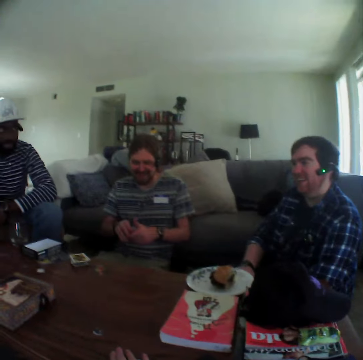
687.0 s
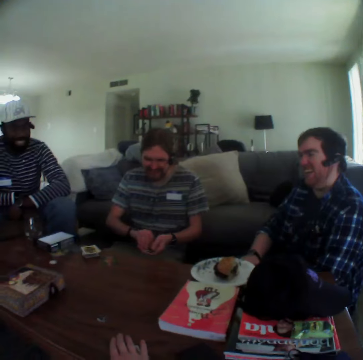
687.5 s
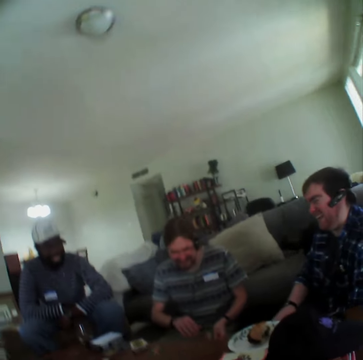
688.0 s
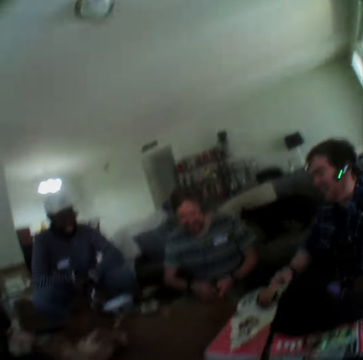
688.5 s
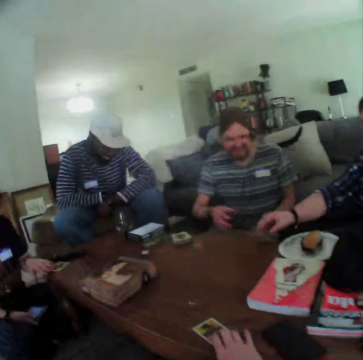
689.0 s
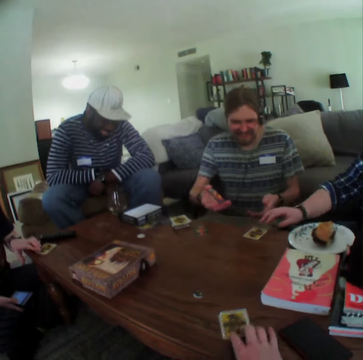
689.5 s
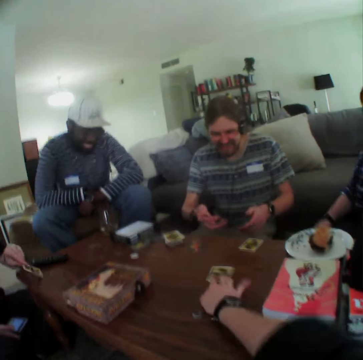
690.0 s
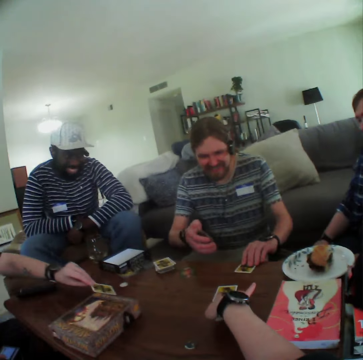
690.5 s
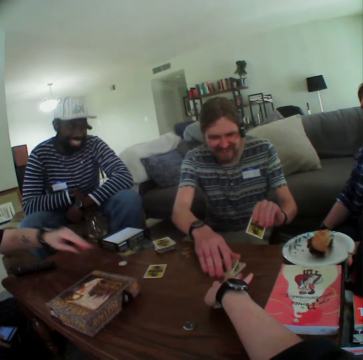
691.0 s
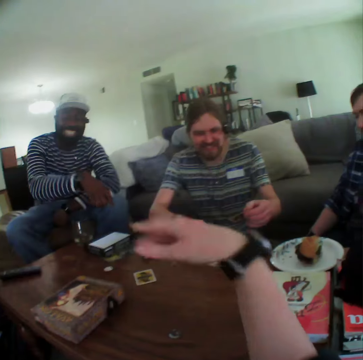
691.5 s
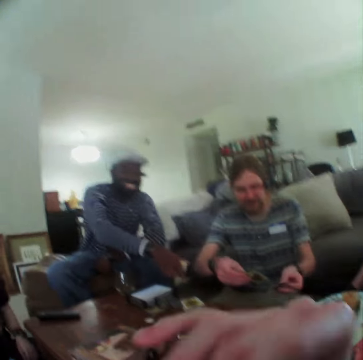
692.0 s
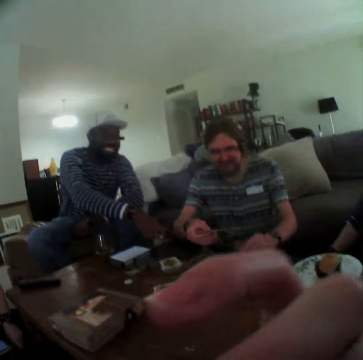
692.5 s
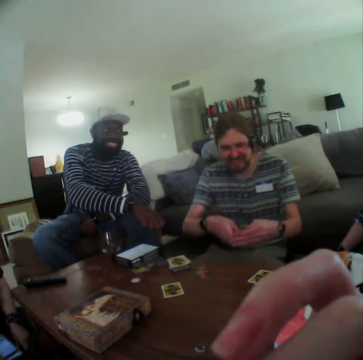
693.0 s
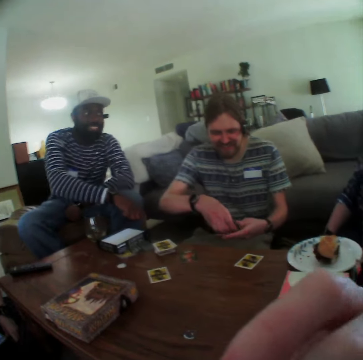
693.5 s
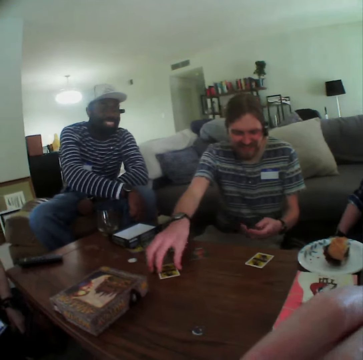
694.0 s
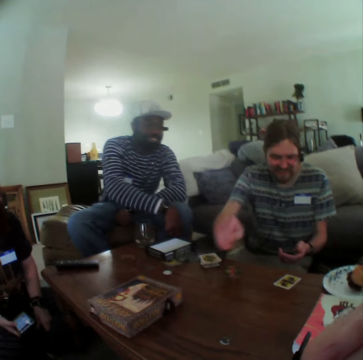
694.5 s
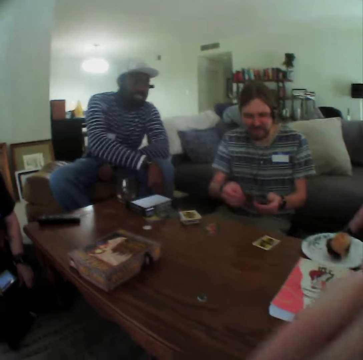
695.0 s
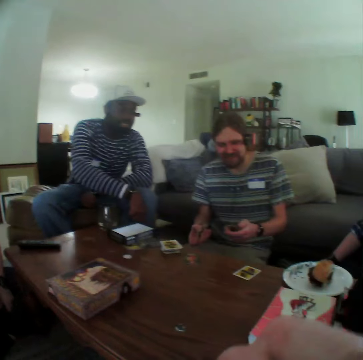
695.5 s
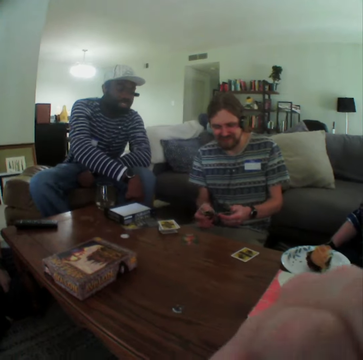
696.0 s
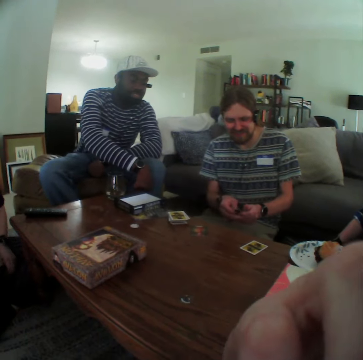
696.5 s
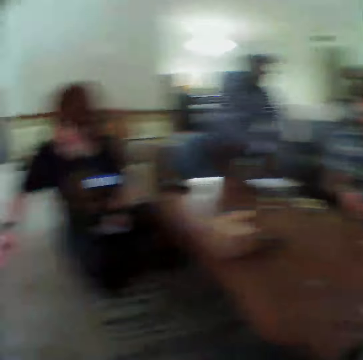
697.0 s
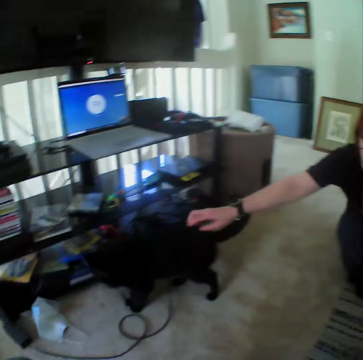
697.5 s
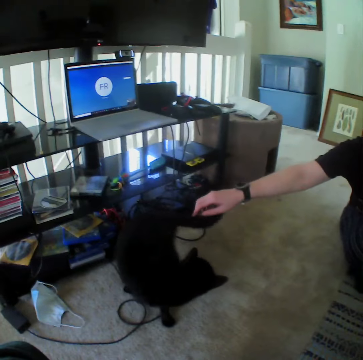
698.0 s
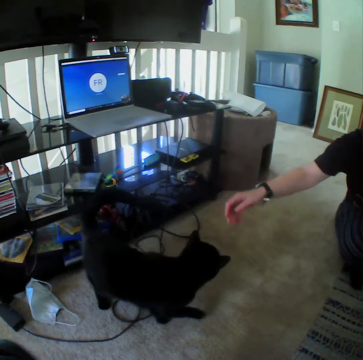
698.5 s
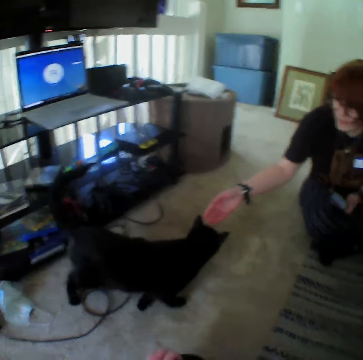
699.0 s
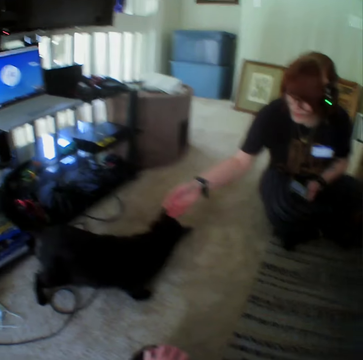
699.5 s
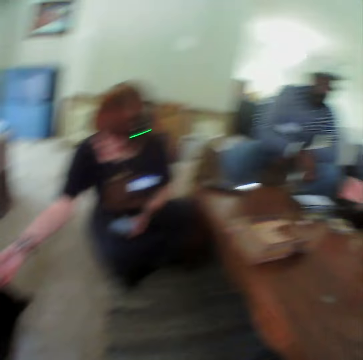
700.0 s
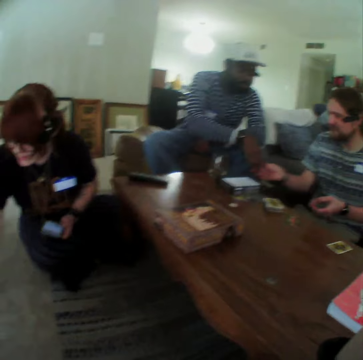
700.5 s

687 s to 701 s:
A man puts a card on the table. The camera wearer pushes the card on the table towards another man. A third man picks up a card. A woman puts a card on the table. The camera wearer moves his hand towards his face. A fourth man moves his hand. The third man picks up a card. The woman touches the cat.

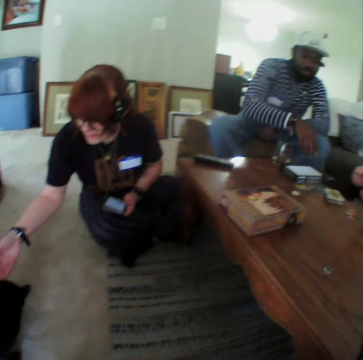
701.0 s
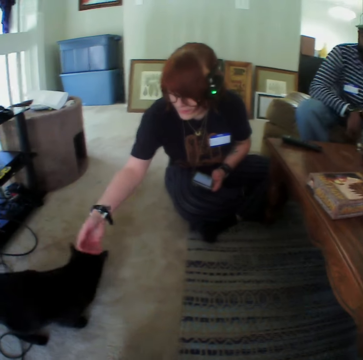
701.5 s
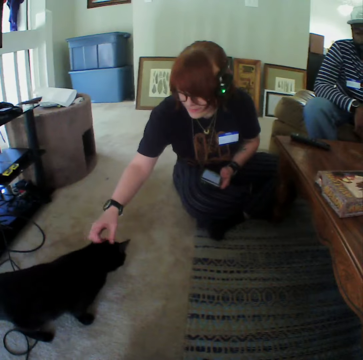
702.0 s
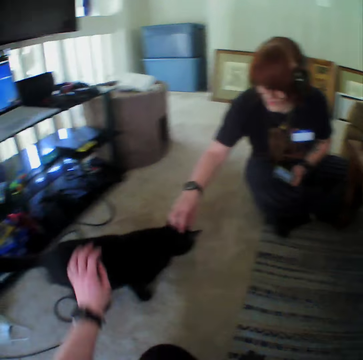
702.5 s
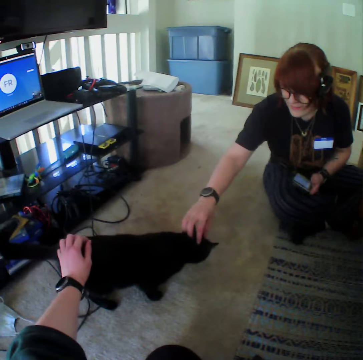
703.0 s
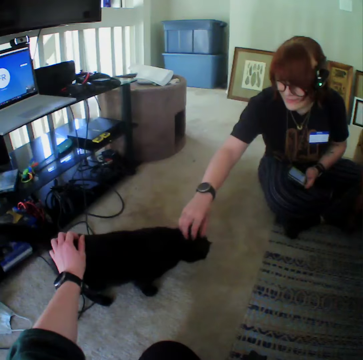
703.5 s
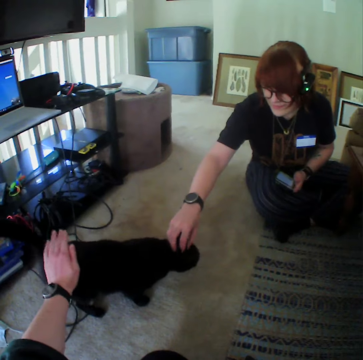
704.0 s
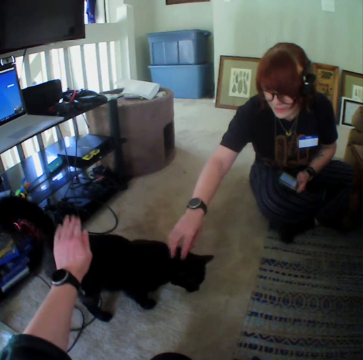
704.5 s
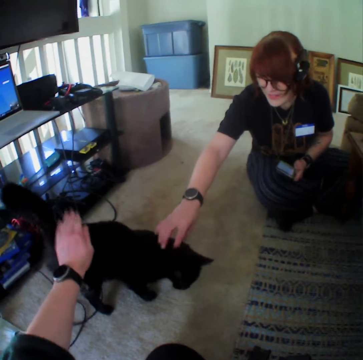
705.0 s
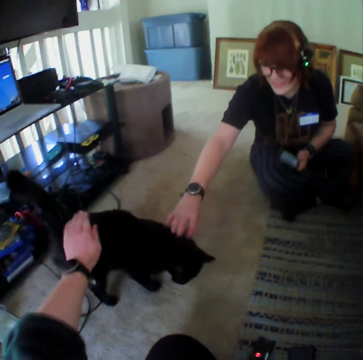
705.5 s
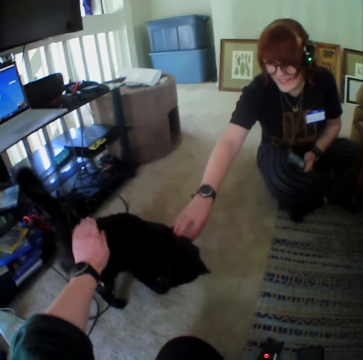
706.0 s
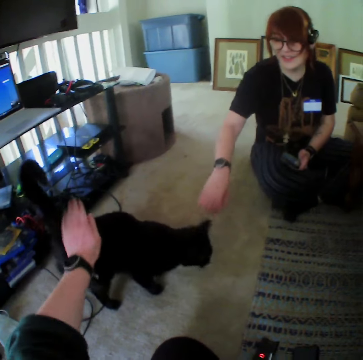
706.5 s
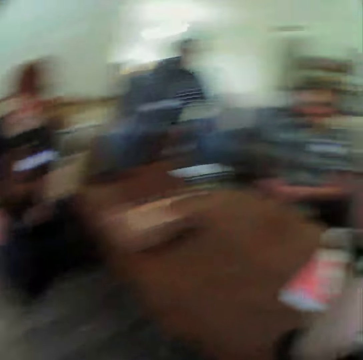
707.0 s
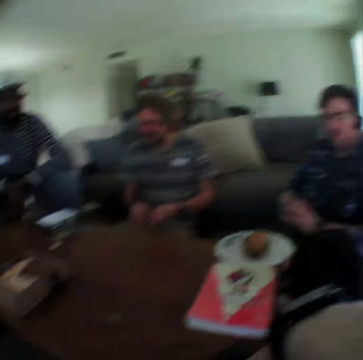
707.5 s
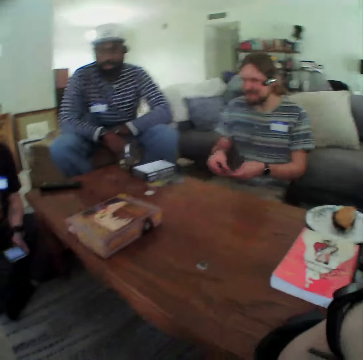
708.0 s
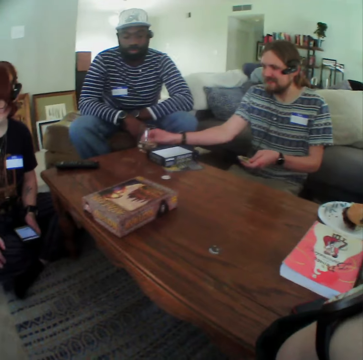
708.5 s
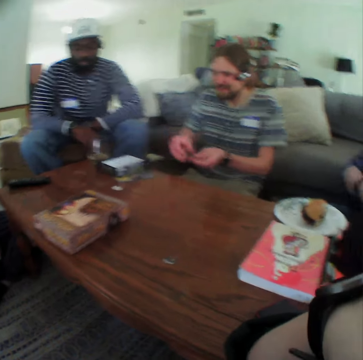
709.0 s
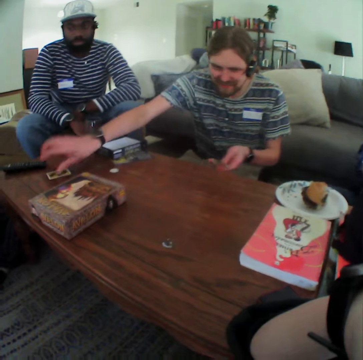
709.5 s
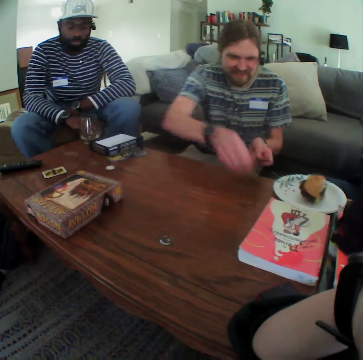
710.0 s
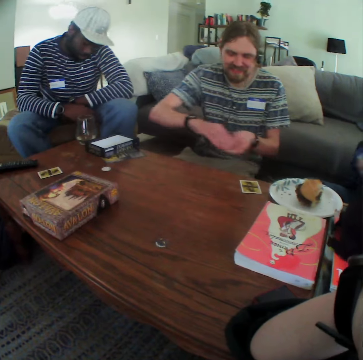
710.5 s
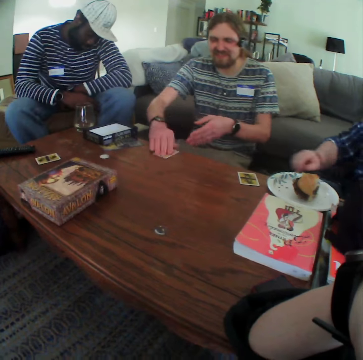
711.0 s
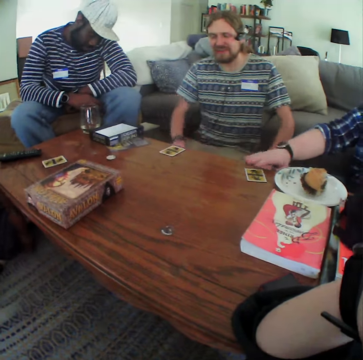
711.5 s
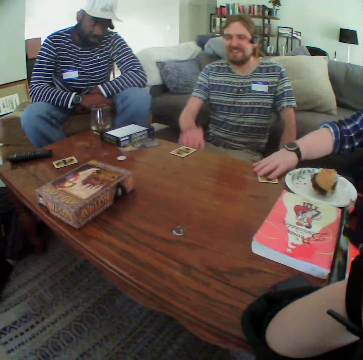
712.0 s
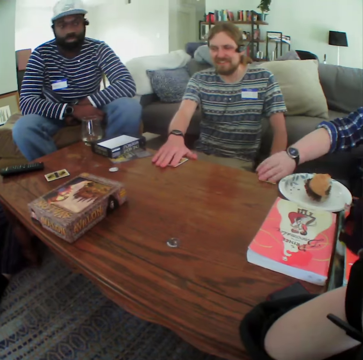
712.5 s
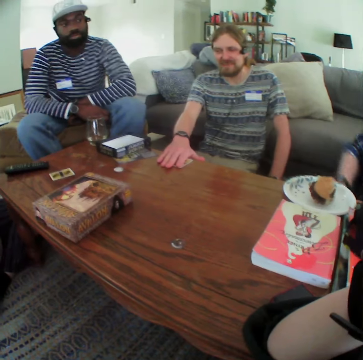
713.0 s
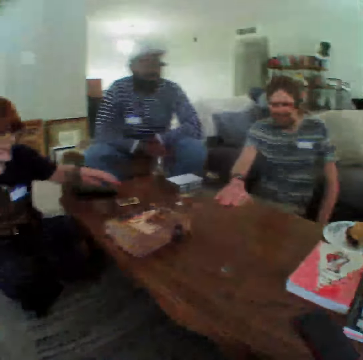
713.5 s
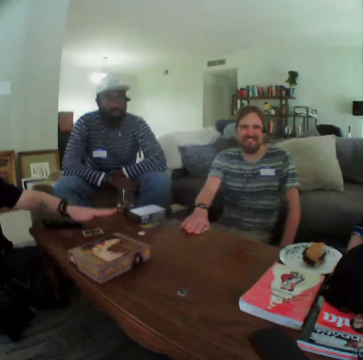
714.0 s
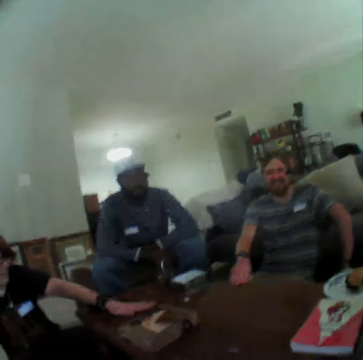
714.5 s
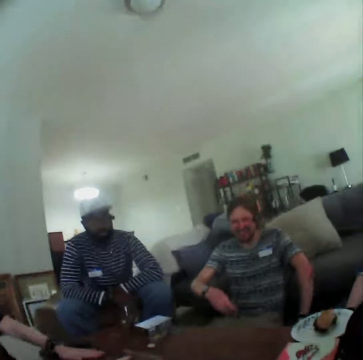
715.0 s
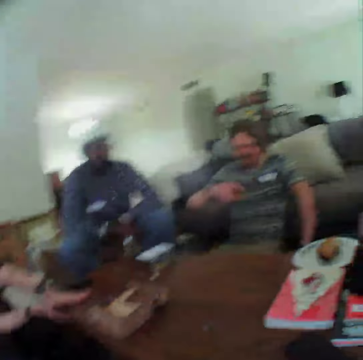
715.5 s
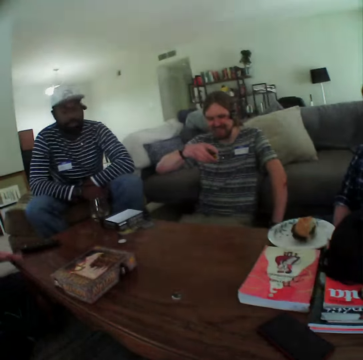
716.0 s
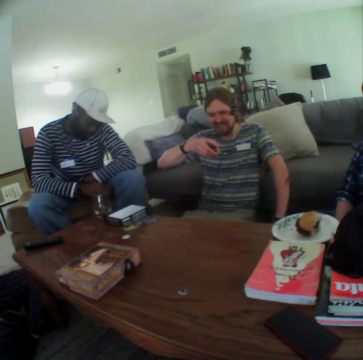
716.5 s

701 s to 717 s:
A man moves his hand. The camera wearer touches the cat. They play with the cat. They tap the cat. Another man moves his hand. The other man puts down a card. He does so repeatedly. A third man picks up a card. The second man puts his hand on the card. A woman picks up a card. The second man picks up a card.

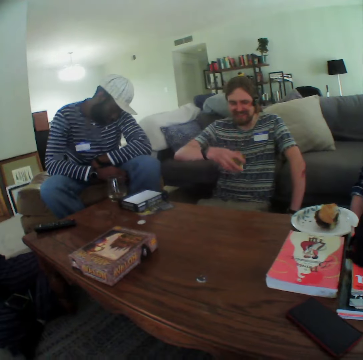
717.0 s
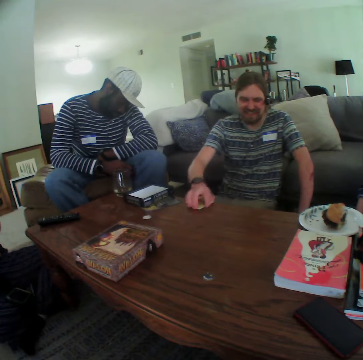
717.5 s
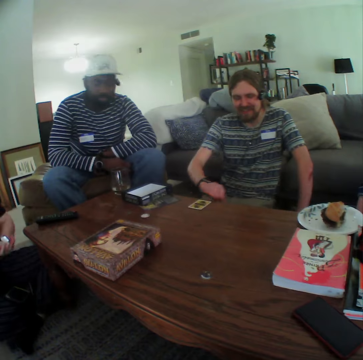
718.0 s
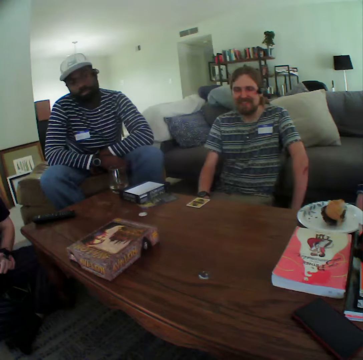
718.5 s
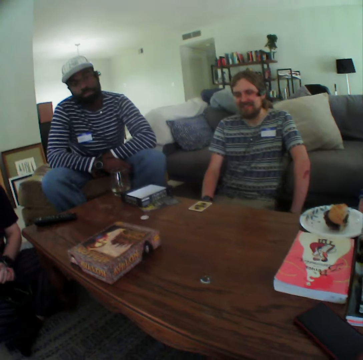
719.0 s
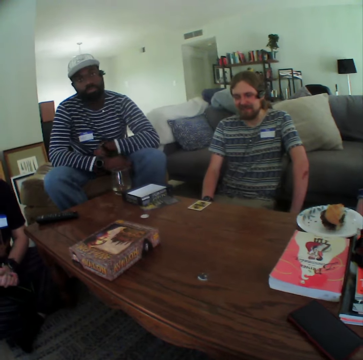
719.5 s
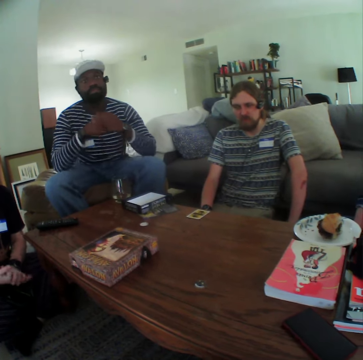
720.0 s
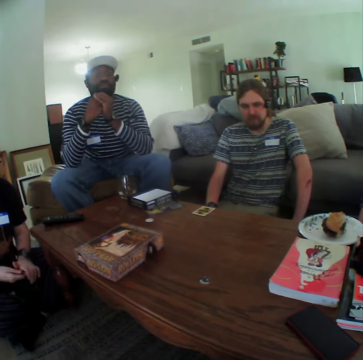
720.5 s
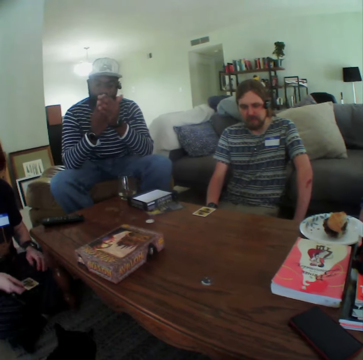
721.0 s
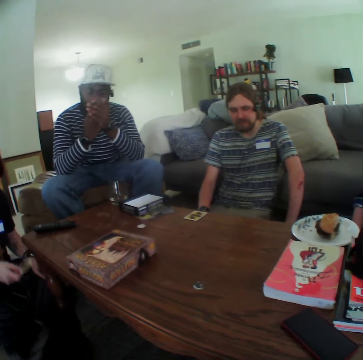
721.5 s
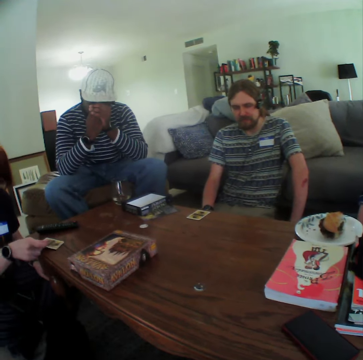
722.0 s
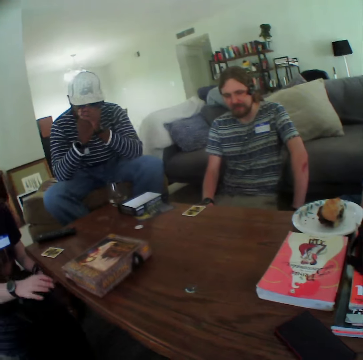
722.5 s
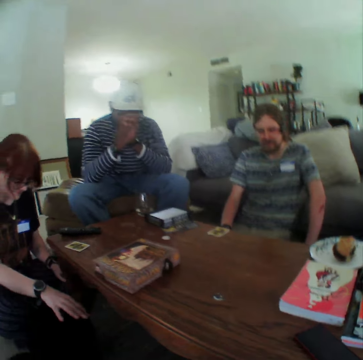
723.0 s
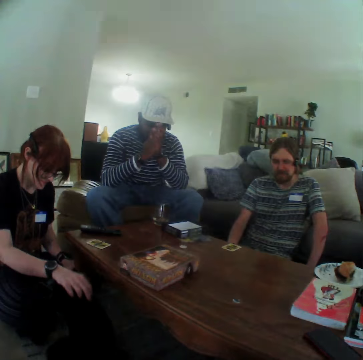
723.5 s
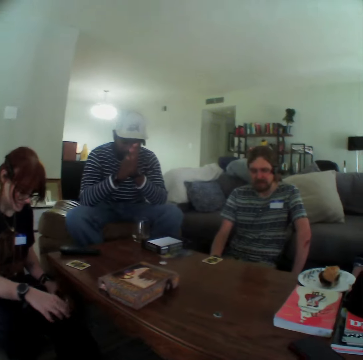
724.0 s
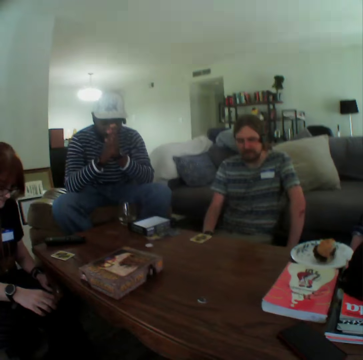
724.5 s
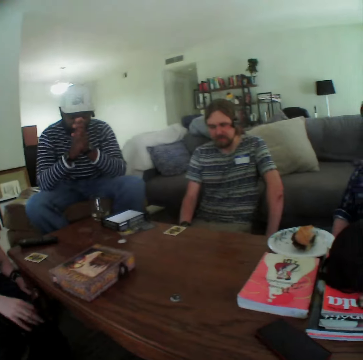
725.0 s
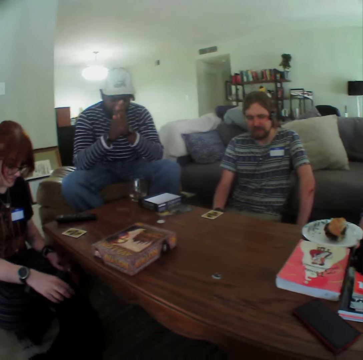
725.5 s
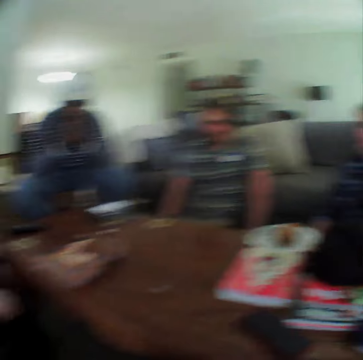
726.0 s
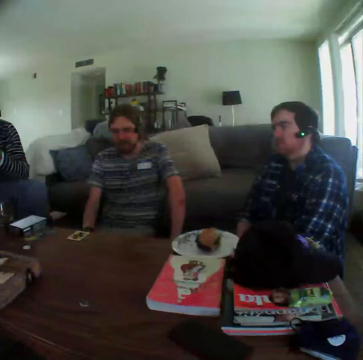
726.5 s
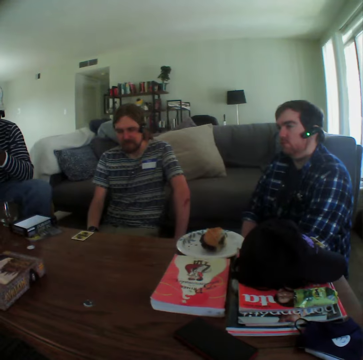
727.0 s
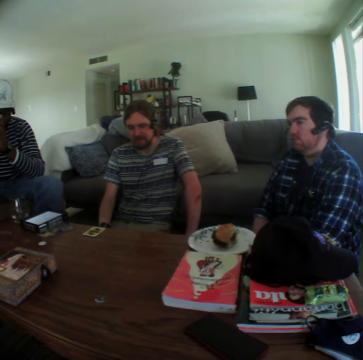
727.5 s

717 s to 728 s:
A man puts down the card. Another man moves his hand. A woman puts a card on the table. The woman touches the cat.
